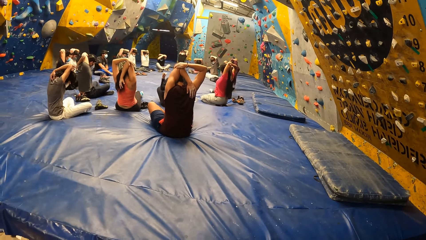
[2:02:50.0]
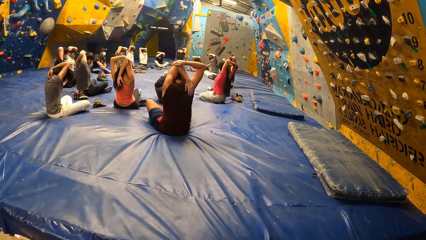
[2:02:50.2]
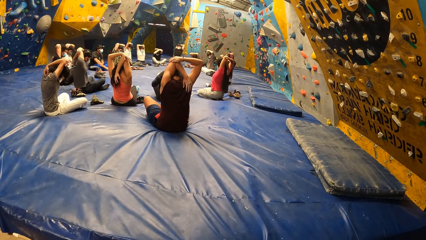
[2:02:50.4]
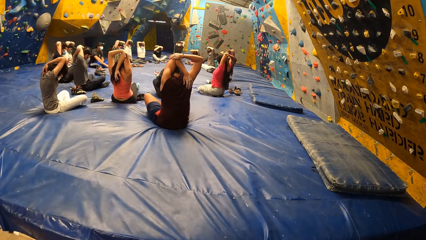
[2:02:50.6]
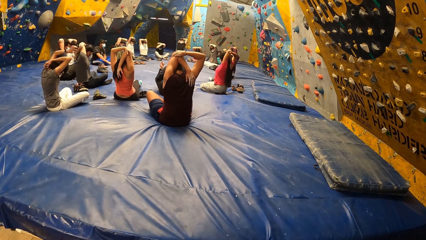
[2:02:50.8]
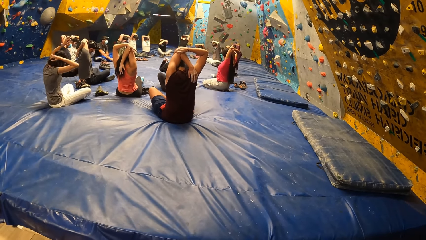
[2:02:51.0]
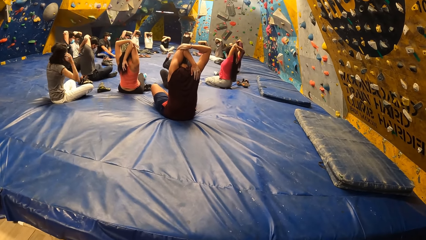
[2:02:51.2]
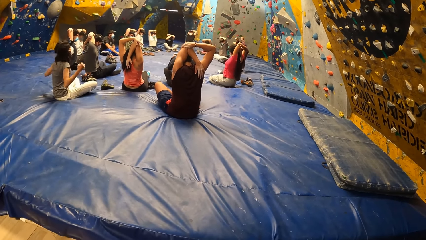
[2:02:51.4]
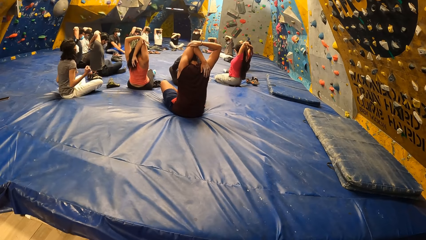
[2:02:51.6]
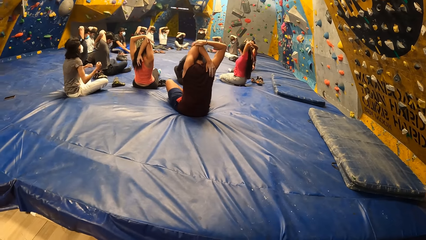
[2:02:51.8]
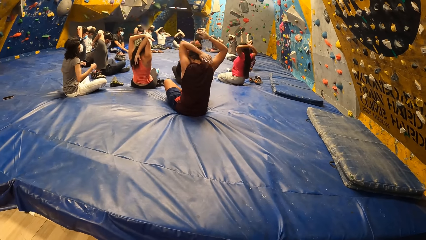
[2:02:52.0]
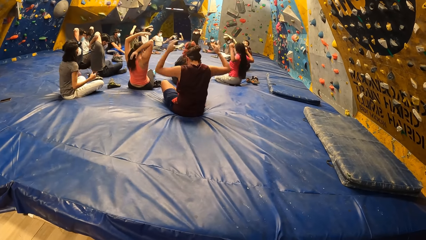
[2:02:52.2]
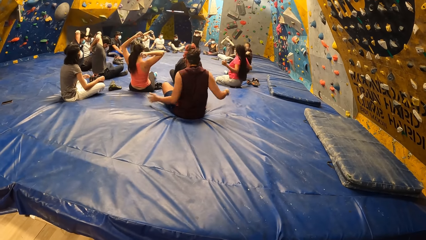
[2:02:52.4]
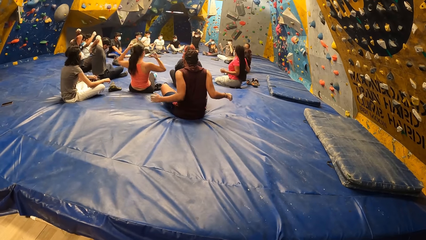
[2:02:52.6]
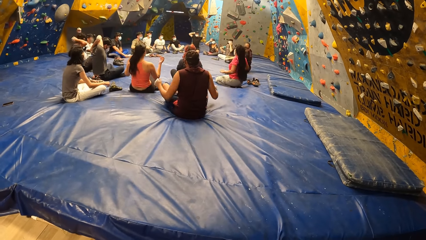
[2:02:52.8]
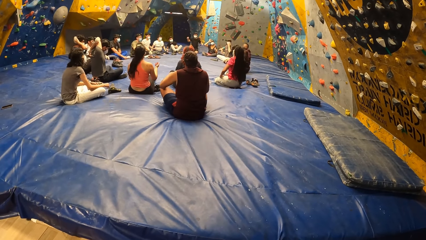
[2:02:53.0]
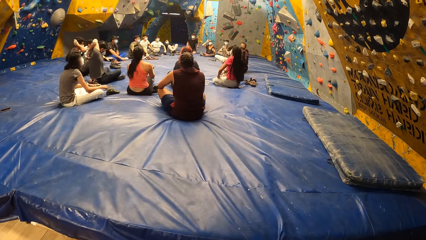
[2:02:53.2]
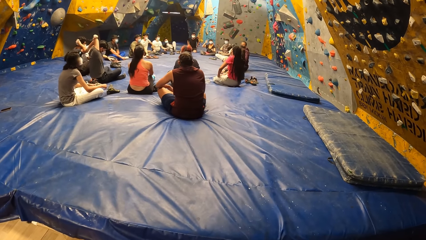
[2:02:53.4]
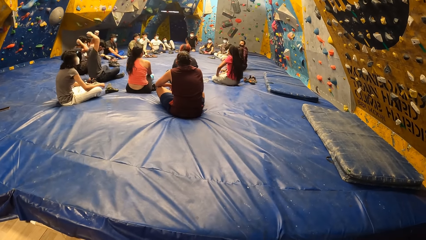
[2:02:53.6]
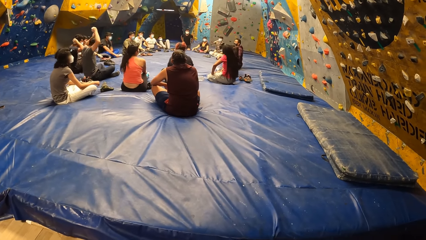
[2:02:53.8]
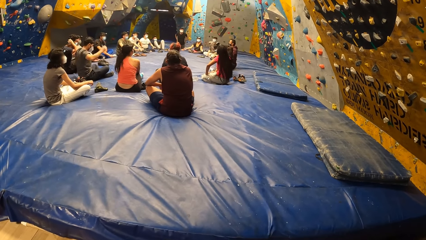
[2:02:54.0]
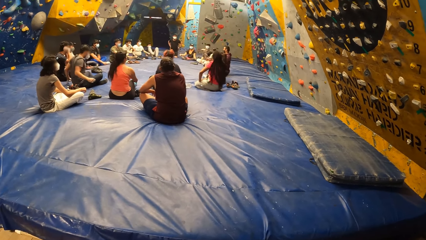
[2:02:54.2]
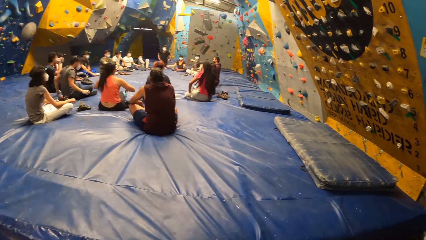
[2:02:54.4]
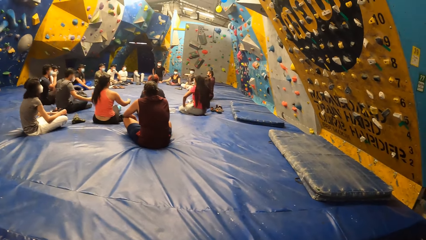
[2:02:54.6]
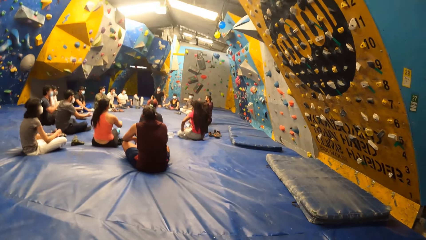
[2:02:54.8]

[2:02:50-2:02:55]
The camera wearer stares at people's activities.

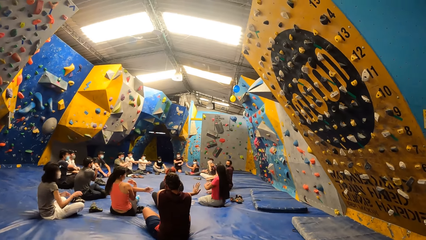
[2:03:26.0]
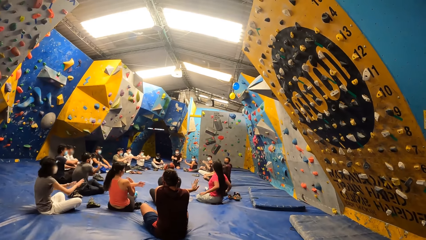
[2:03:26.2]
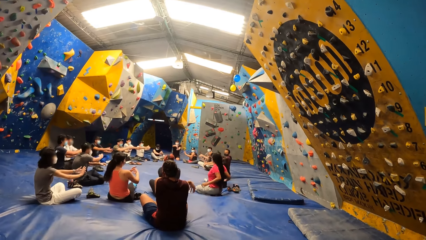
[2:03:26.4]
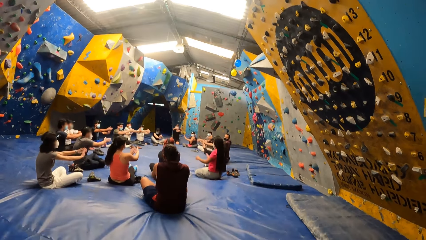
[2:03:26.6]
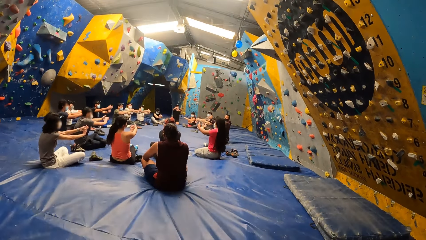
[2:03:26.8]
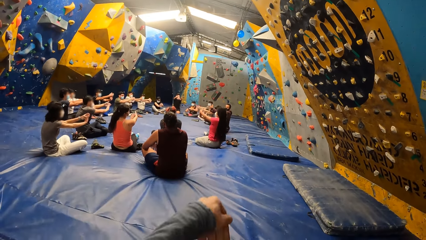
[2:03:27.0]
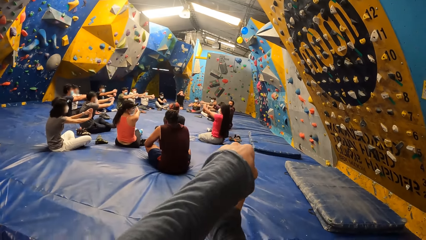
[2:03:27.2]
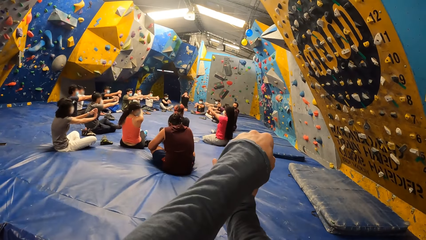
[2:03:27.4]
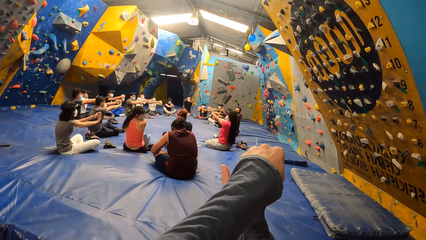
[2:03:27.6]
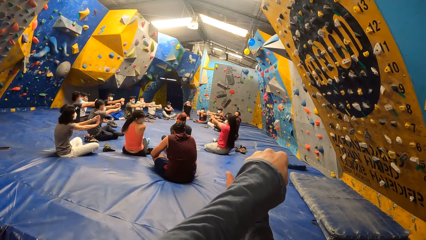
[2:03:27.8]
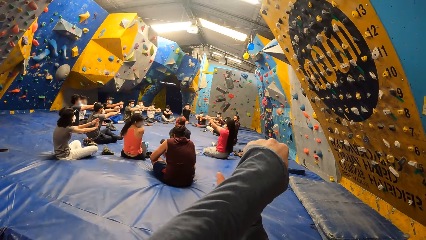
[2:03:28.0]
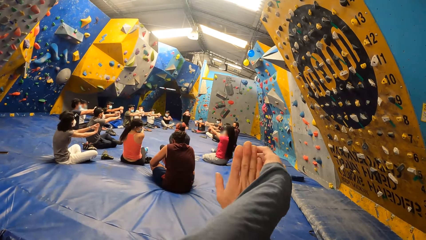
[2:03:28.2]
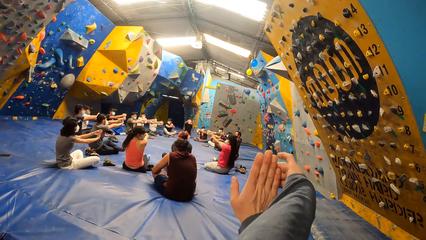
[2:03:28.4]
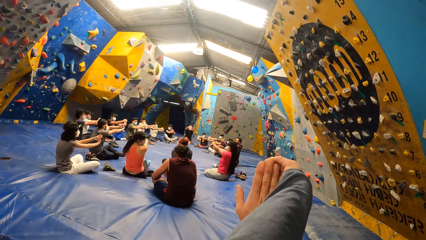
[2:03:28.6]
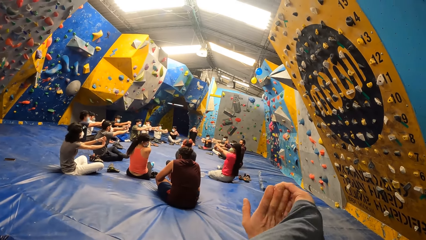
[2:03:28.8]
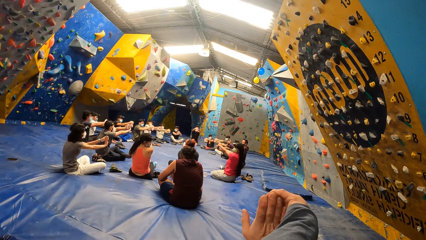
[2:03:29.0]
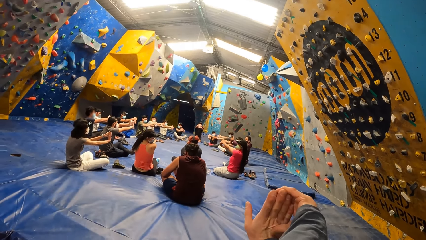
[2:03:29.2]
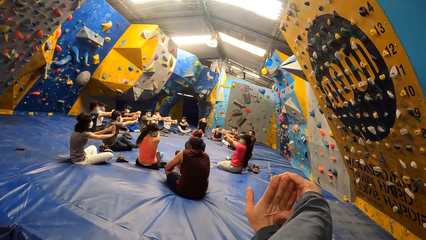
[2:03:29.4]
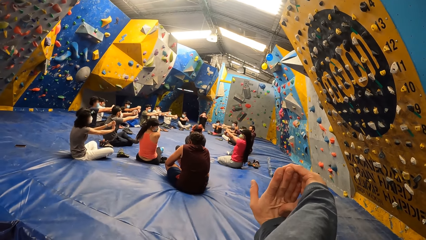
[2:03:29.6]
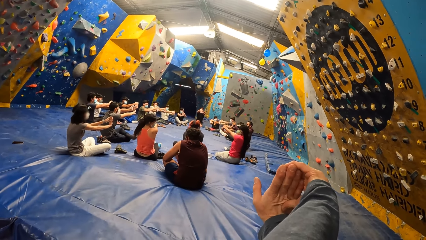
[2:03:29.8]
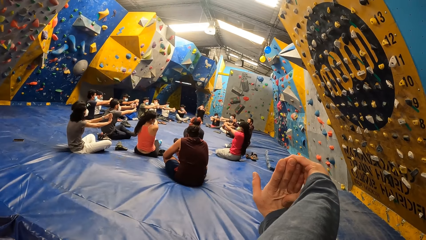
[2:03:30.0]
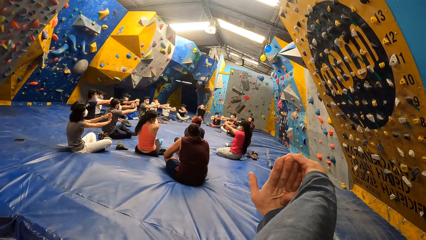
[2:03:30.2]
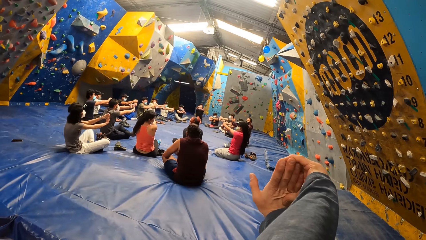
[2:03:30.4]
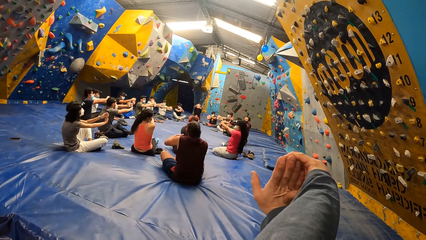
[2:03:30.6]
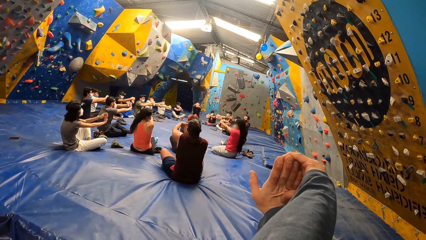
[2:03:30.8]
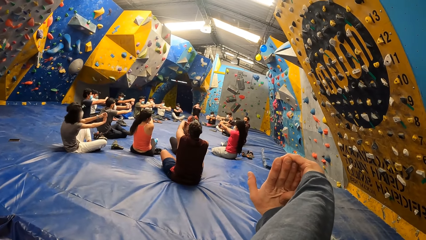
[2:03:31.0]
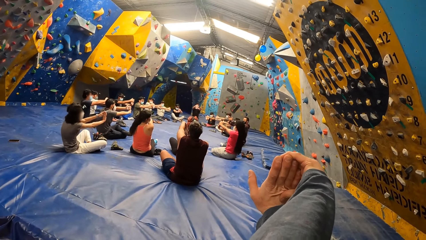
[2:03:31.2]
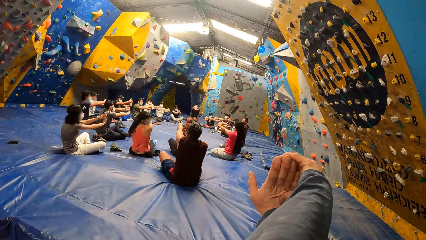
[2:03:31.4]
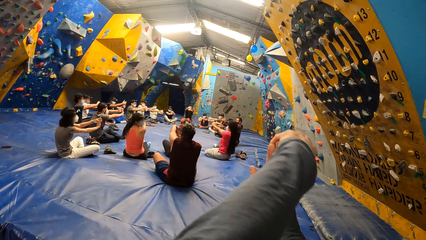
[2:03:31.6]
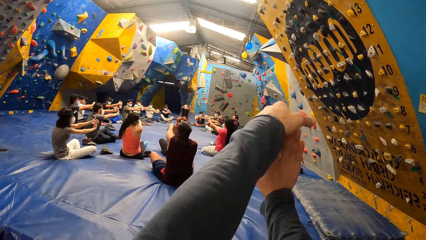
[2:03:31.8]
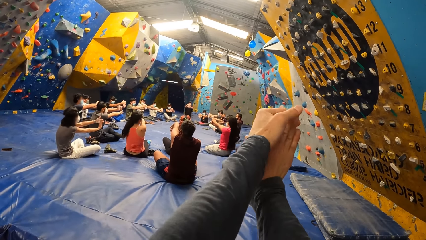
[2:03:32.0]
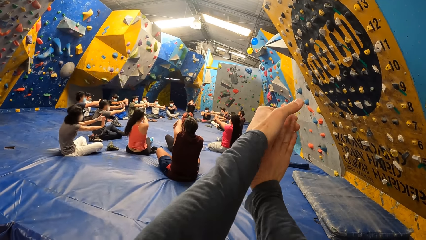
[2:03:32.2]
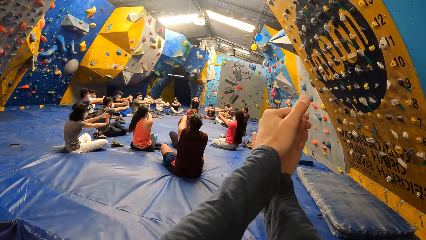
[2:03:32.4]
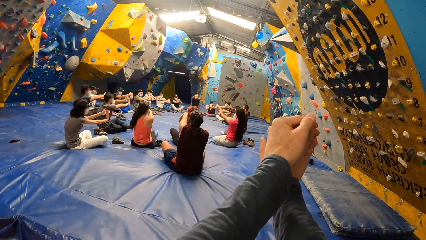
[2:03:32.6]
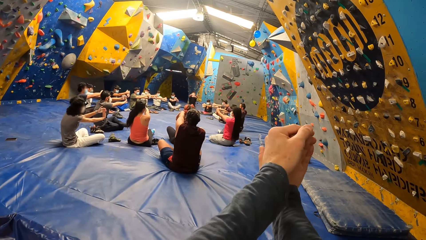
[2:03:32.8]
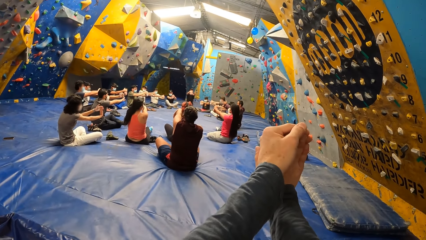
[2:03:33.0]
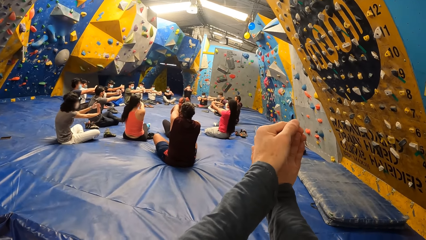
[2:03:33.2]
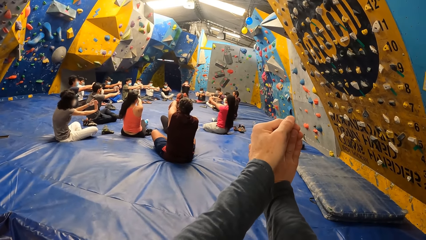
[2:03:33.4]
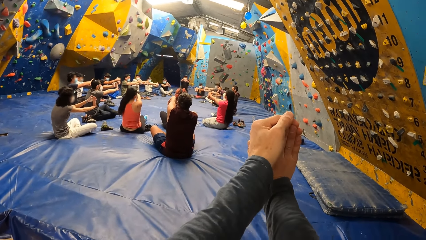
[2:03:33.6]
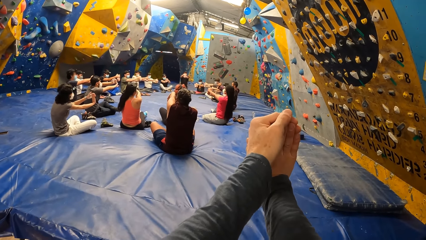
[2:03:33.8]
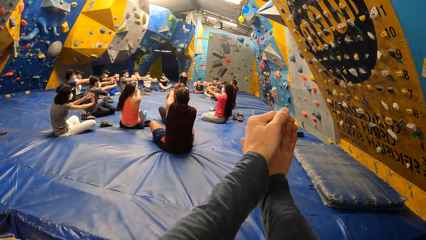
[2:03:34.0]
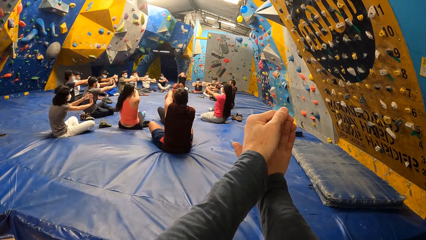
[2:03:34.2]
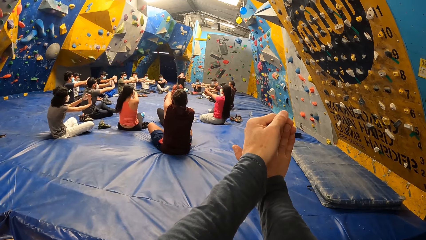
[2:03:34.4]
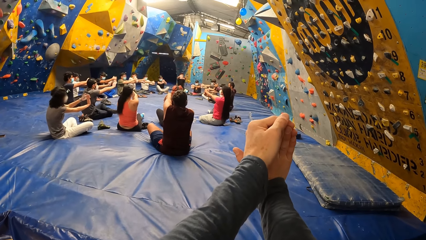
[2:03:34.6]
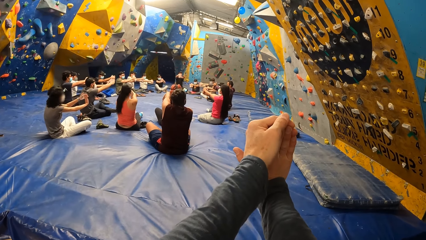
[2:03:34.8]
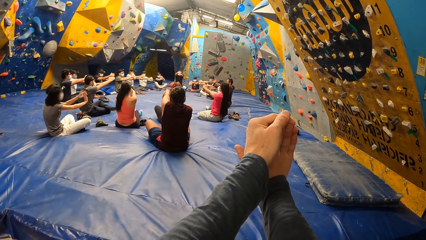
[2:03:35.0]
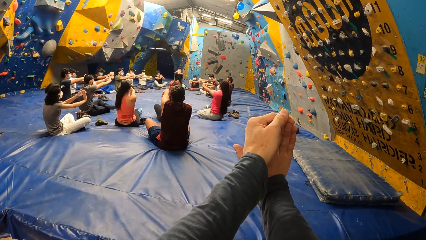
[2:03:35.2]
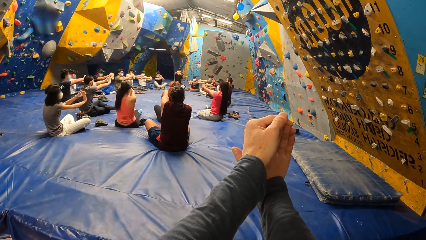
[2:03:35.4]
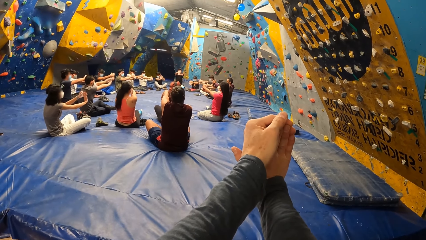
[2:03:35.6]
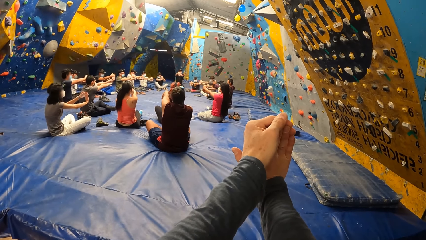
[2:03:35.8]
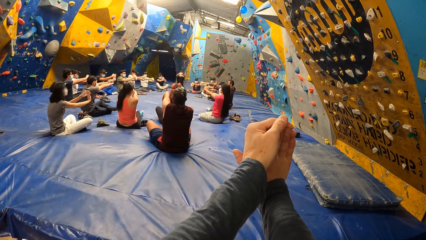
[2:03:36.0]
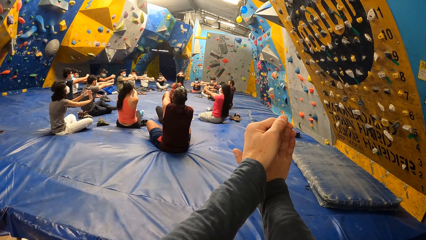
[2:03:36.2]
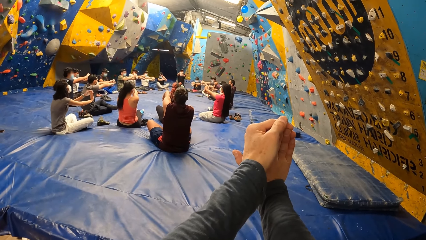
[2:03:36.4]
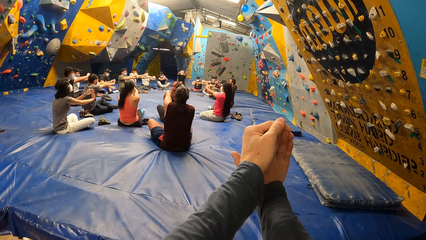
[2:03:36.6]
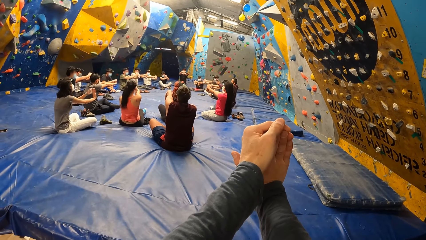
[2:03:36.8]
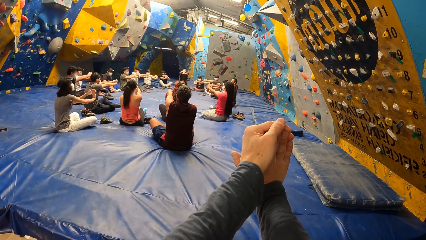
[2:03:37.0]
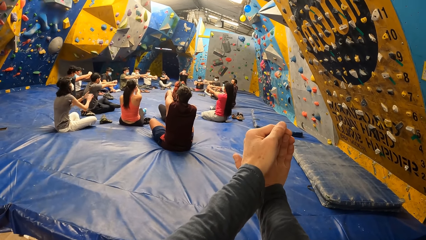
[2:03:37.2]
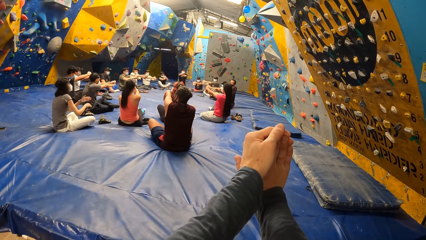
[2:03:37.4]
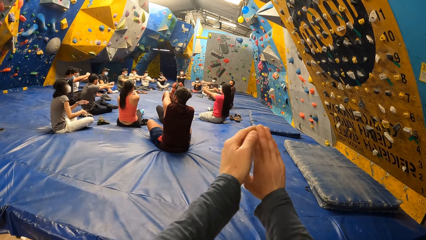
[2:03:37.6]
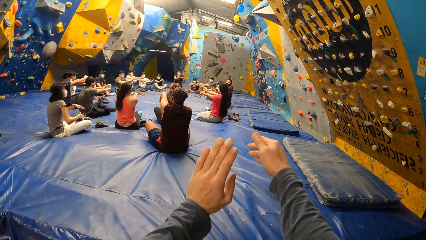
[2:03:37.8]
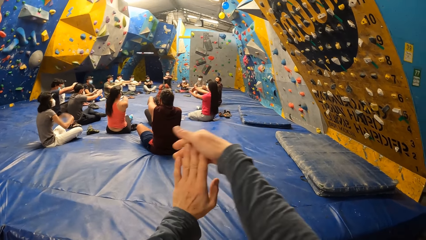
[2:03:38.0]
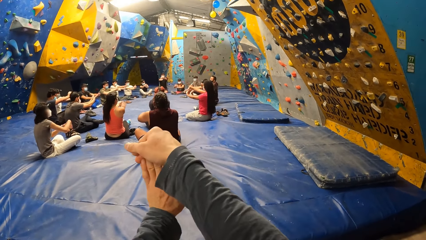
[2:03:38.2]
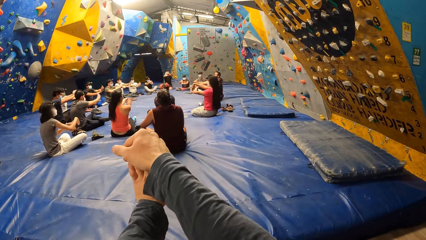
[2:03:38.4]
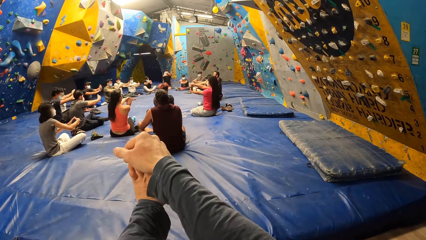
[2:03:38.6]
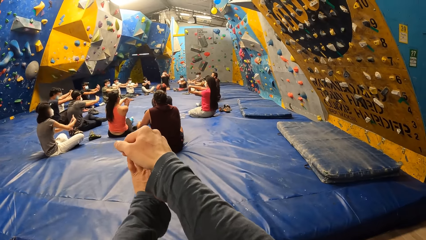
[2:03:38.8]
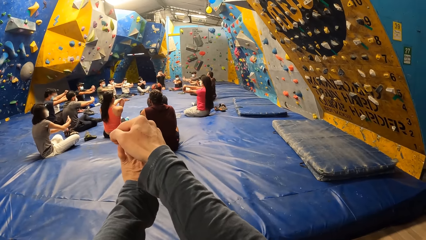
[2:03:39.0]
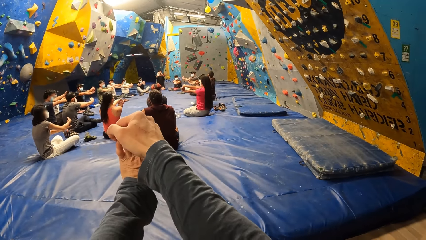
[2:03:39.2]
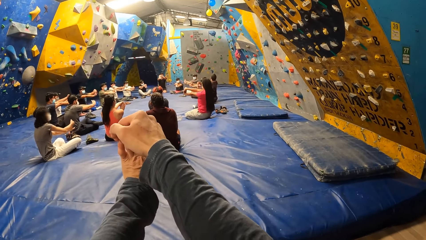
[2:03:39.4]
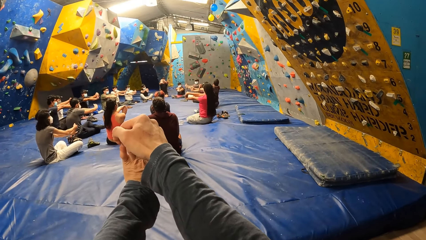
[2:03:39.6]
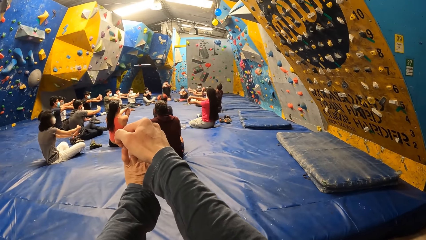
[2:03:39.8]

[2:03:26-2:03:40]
The camera wearer stretches hands.
